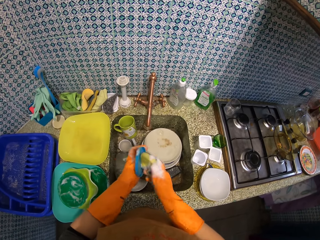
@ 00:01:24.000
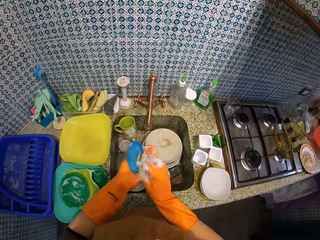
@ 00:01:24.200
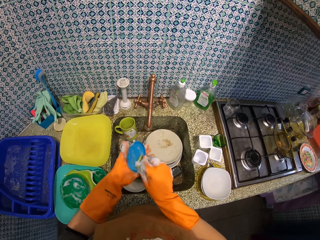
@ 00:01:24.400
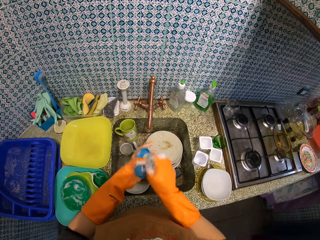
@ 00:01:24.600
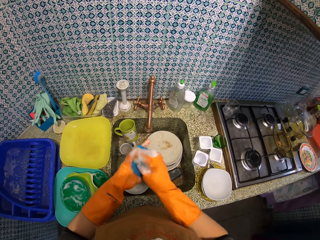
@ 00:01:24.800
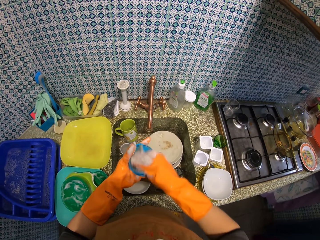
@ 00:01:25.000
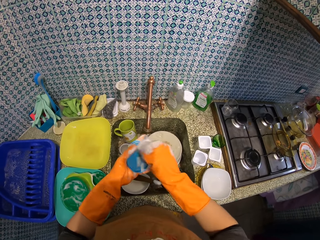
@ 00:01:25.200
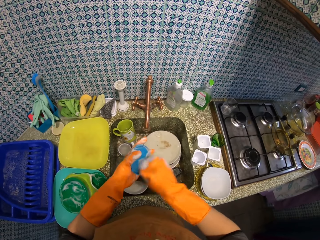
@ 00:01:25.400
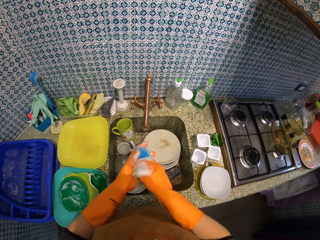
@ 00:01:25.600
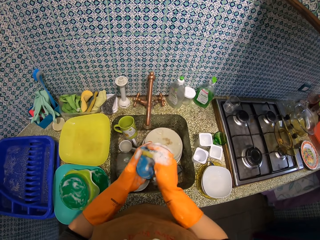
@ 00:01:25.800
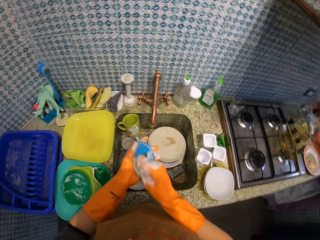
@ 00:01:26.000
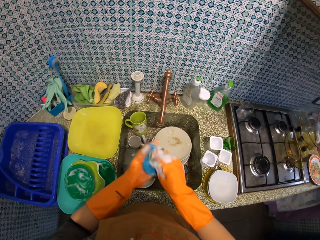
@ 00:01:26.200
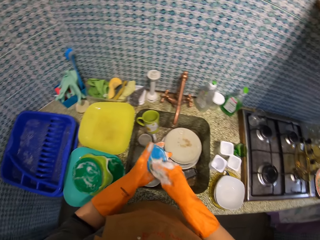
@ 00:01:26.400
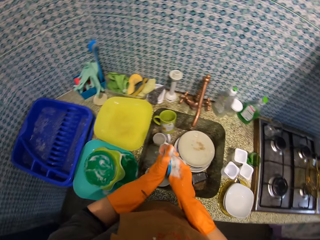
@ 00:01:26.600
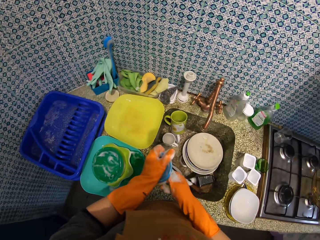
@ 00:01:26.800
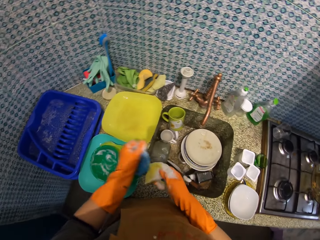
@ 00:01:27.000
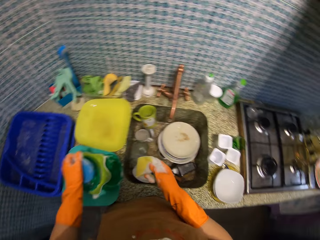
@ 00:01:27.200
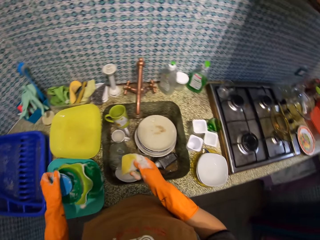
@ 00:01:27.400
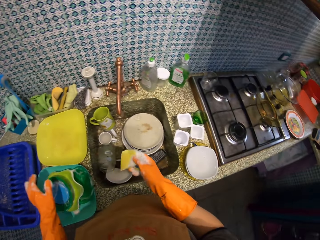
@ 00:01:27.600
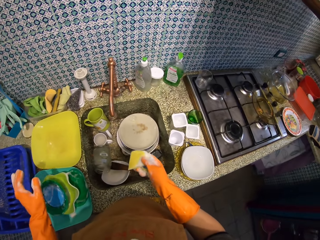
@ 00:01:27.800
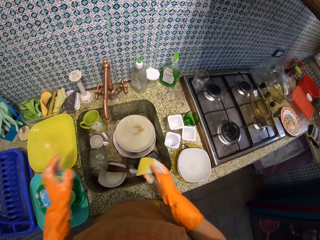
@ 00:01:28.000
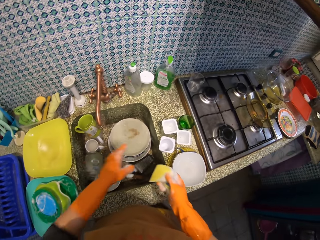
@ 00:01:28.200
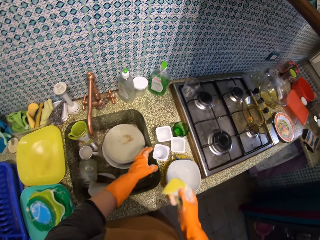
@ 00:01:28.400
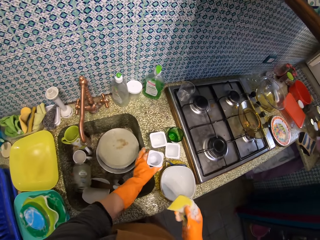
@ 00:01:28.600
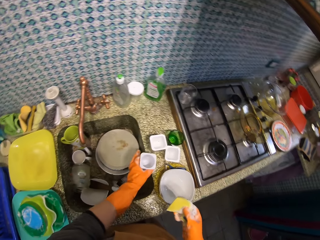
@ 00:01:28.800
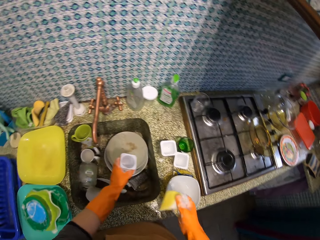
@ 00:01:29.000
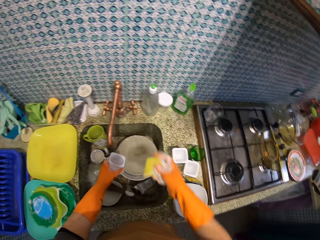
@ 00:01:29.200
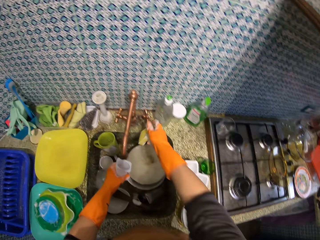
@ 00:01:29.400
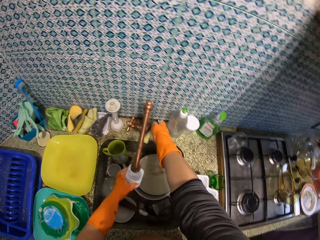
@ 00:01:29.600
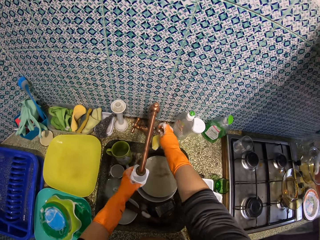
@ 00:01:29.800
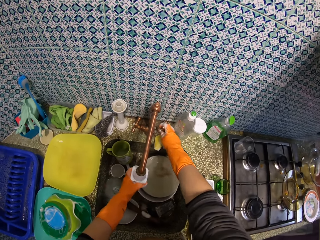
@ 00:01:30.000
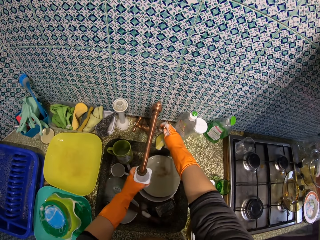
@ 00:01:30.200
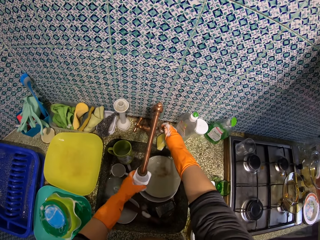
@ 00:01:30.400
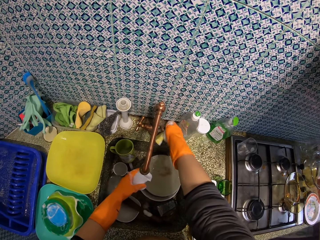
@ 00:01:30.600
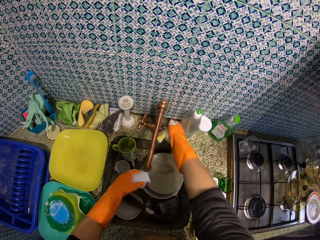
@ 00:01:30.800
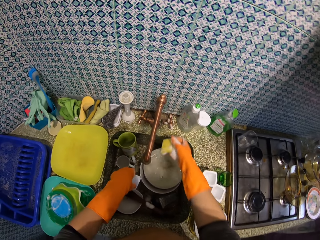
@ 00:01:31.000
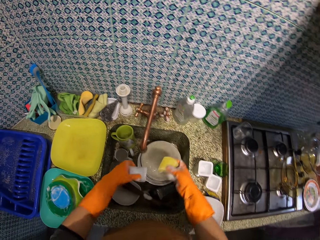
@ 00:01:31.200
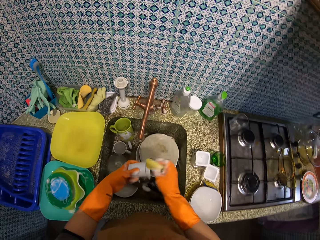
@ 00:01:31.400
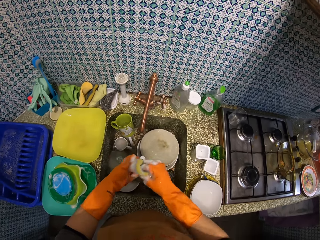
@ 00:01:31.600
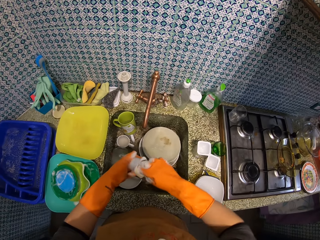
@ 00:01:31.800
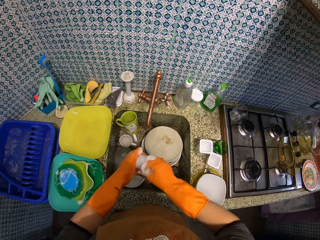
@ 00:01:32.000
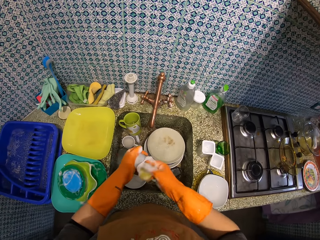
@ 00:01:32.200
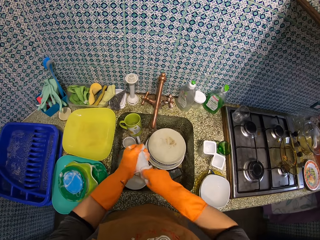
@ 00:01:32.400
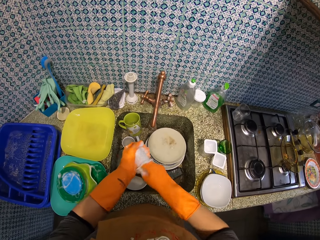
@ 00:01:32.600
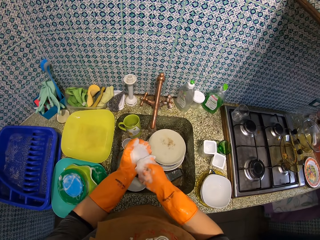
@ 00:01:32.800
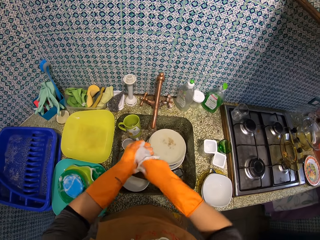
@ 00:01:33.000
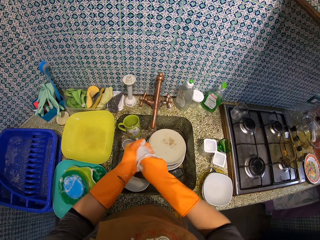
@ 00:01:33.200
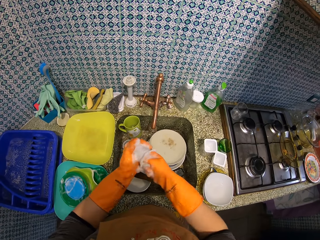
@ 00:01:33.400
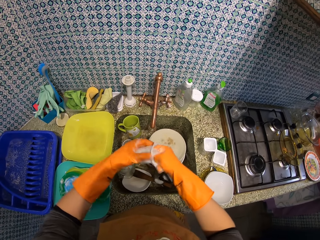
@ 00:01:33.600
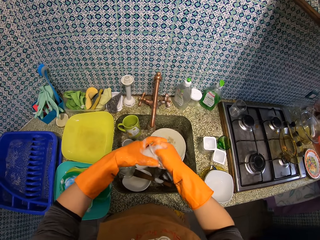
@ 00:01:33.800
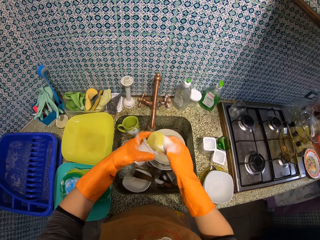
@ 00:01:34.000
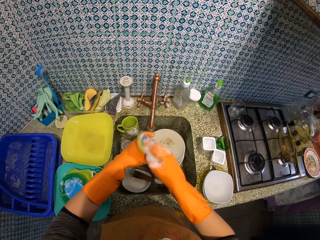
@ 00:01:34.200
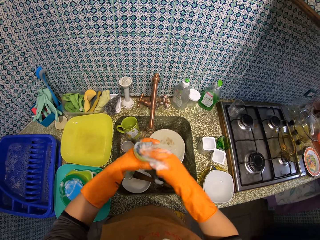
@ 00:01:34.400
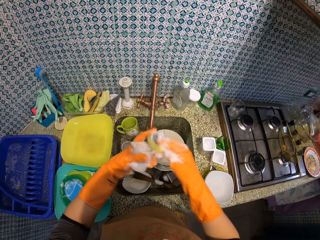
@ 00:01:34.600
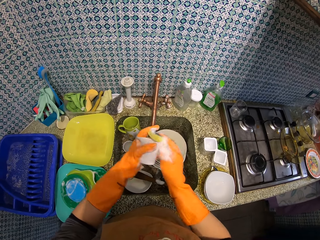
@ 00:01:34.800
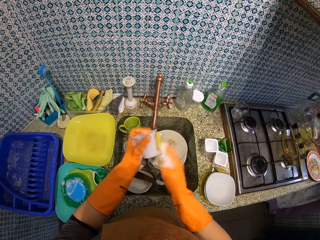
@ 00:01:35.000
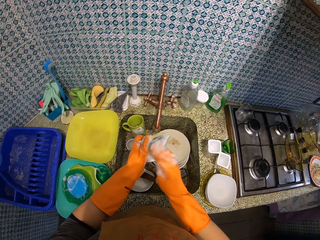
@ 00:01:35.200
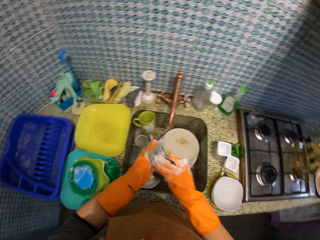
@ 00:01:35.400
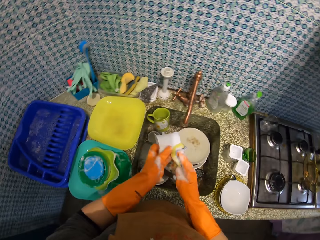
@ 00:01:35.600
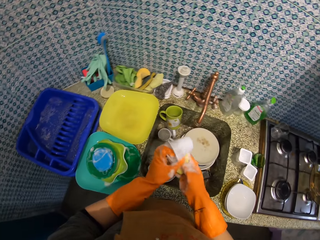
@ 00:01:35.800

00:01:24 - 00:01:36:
The camera wearer washes the back part of the blue plate cover. They drop the blue plate cover on the green plate. They pick up a white cup. They turn on the tap, rinse the white cup, and turn off the tap. They pour water out of the white cup in the sink. They wash the inside part of the cup. They wash the brim of the white cup. They wash the side of the white cup.
